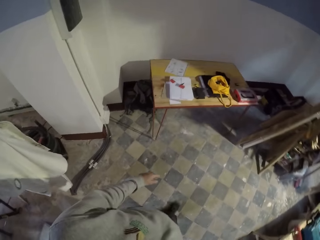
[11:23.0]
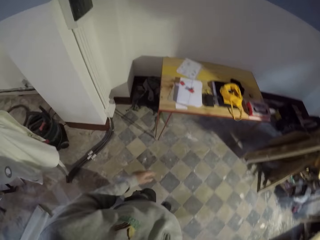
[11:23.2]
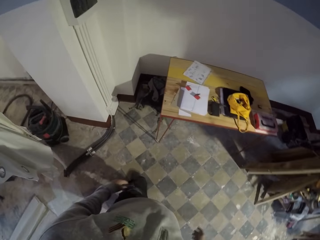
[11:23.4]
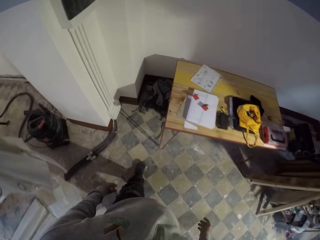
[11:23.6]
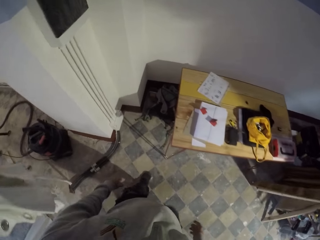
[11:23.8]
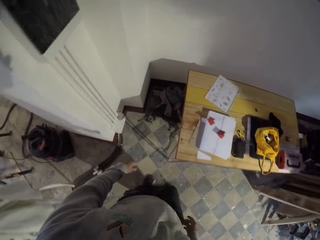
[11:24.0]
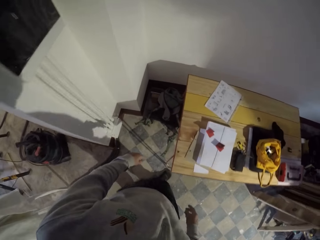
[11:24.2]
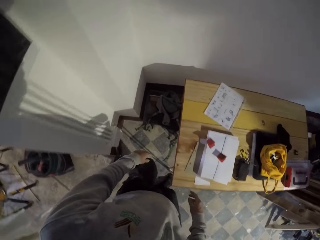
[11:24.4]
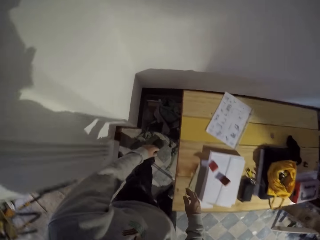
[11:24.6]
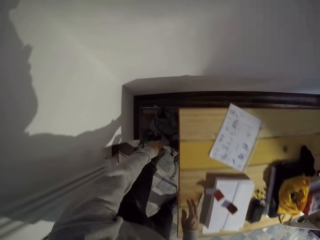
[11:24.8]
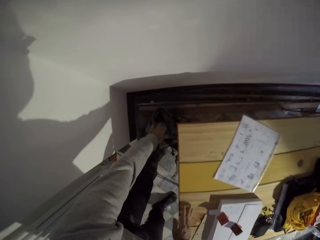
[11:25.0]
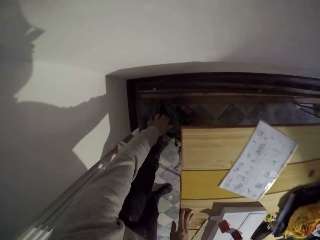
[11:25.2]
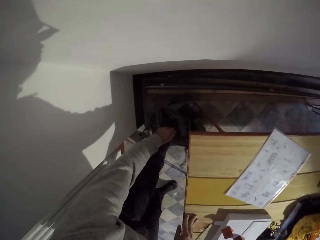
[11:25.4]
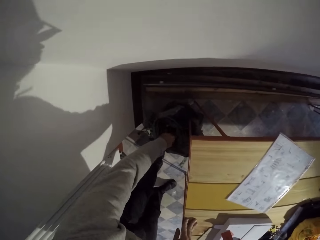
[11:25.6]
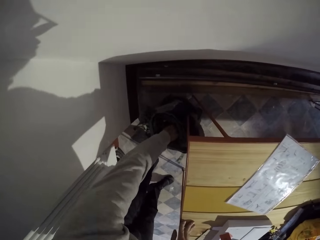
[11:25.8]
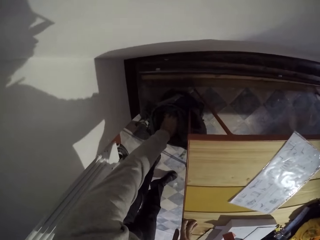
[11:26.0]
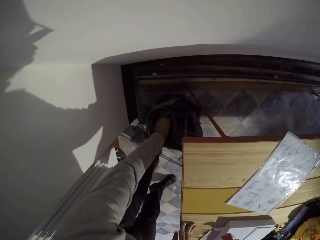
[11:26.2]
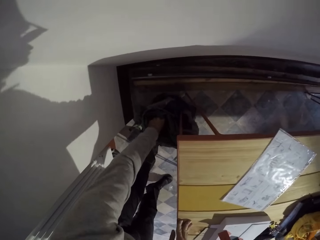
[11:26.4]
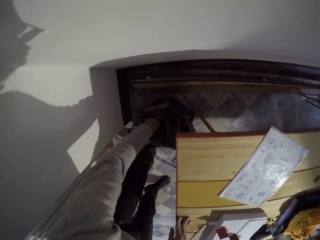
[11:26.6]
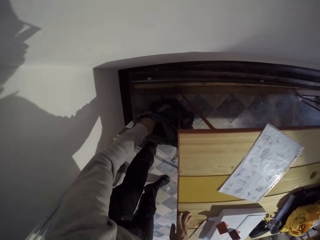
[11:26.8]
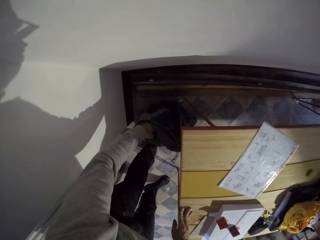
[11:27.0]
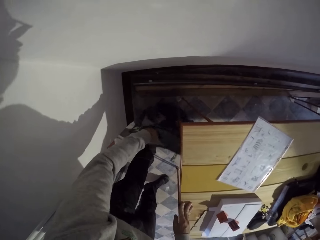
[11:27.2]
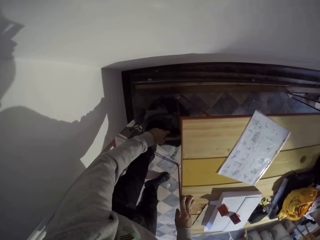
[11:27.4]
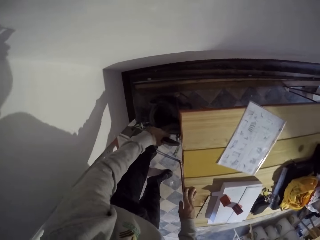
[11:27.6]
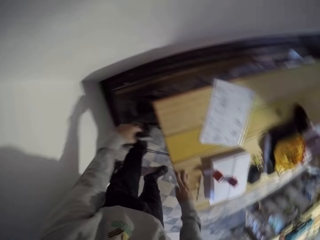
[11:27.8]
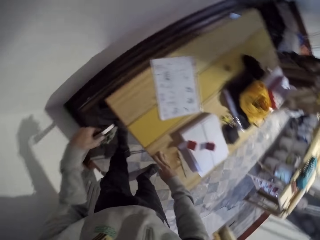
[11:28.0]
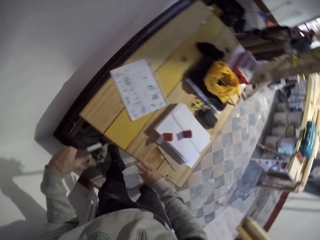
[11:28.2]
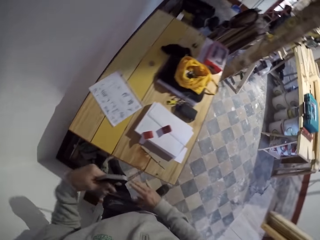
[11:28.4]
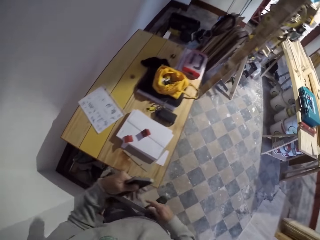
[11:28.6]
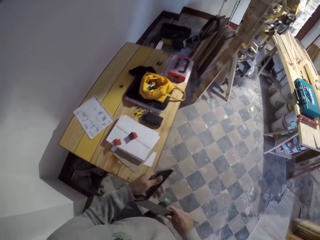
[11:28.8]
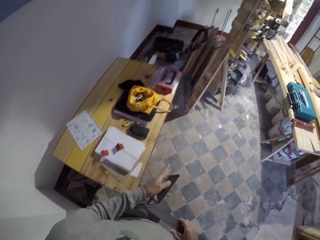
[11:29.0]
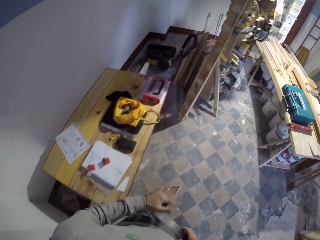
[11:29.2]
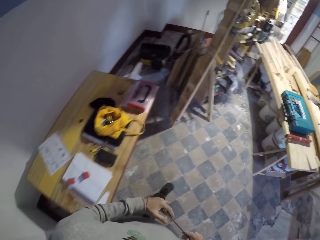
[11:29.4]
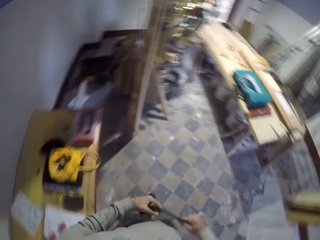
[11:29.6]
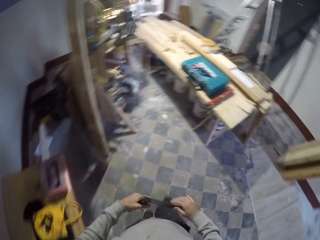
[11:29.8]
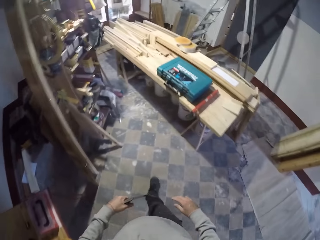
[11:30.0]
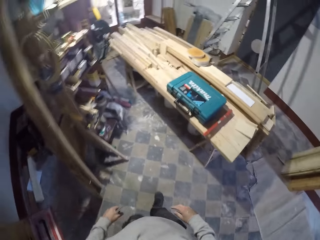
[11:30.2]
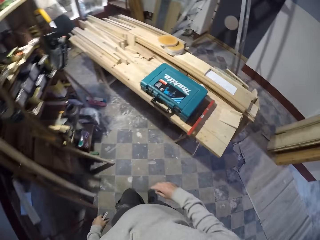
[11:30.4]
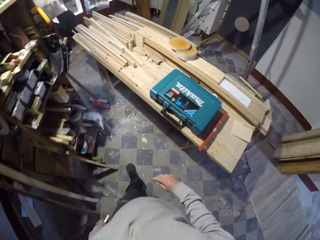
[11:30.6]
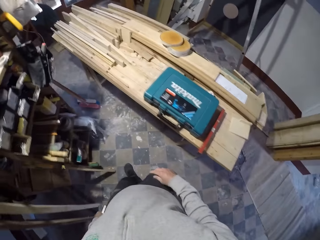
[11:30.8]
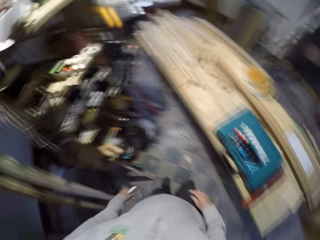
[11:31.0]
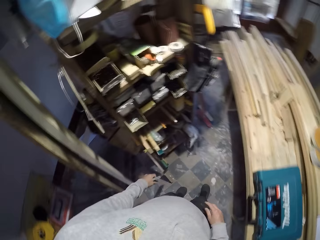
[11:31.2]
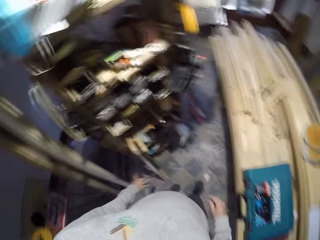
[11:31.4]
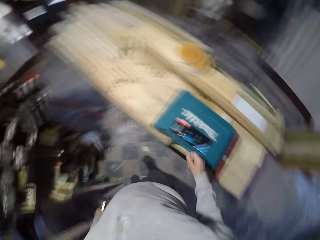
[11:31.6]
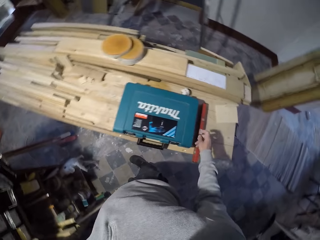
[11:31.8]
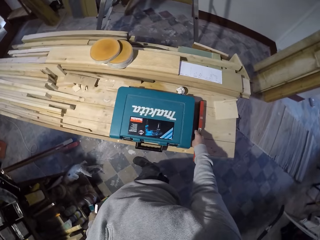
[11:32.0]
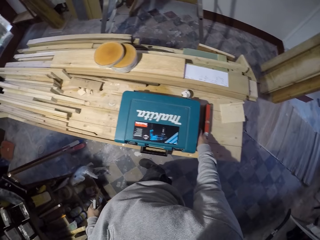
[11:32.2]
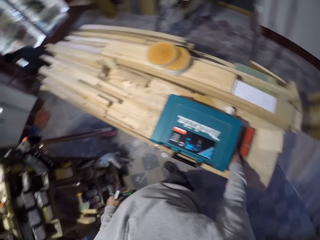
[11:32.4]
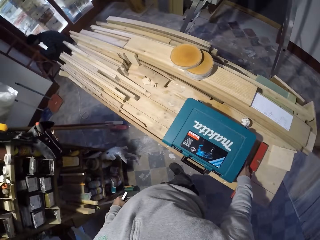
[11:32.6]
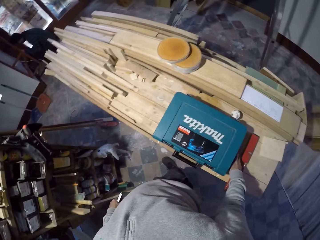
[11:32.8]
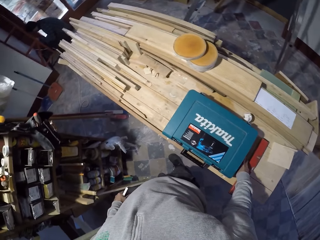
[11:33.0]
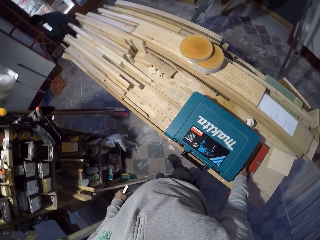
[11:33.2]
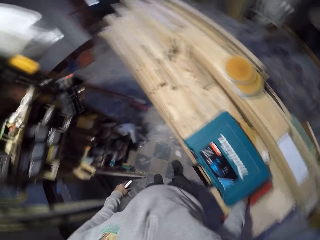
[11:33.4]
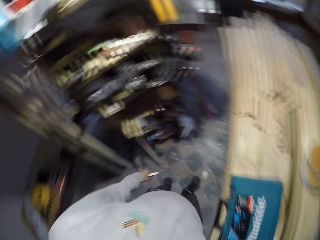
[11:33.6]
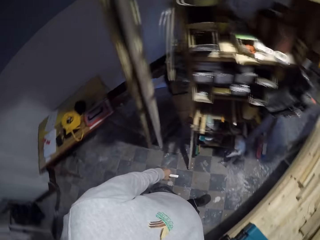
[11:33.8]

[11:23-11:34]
The camera wearer picks up the metal. They put a hand inside the bag. They pick something from the bag. They move around the workshop. They walk towards the table. They pick up the pen.

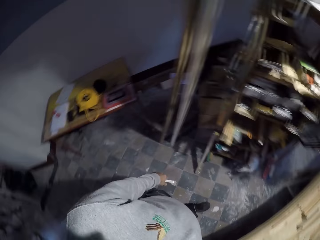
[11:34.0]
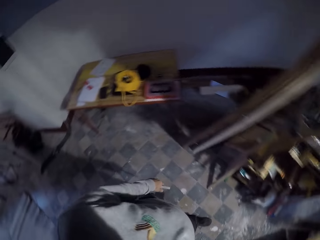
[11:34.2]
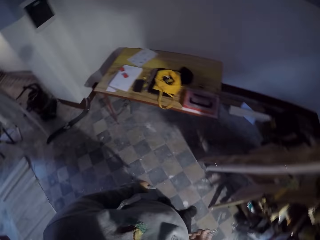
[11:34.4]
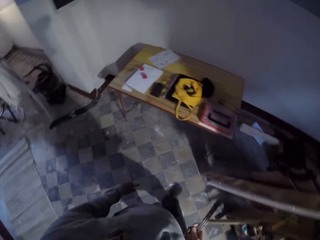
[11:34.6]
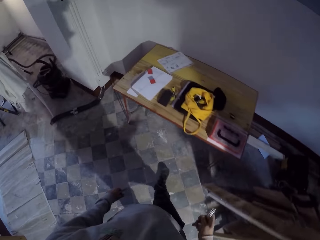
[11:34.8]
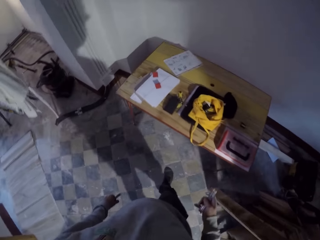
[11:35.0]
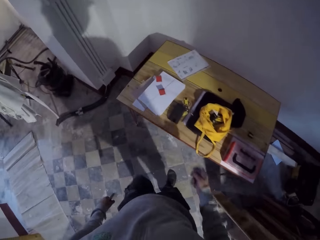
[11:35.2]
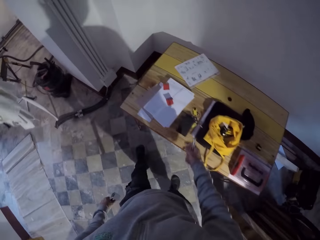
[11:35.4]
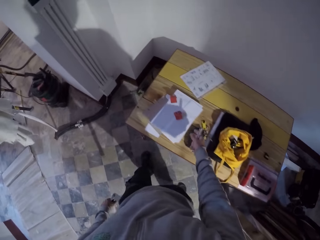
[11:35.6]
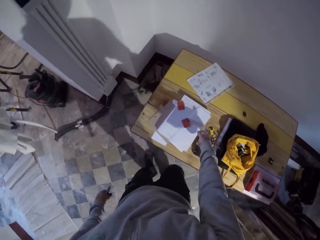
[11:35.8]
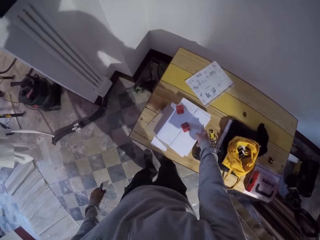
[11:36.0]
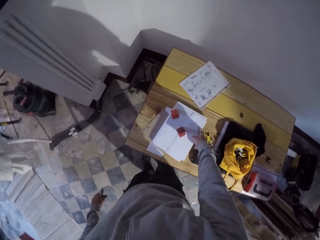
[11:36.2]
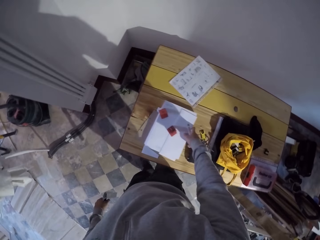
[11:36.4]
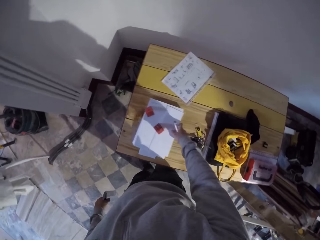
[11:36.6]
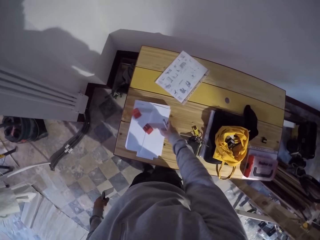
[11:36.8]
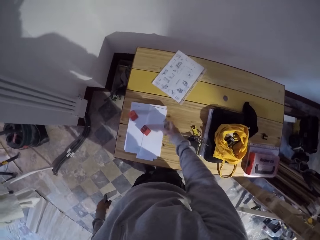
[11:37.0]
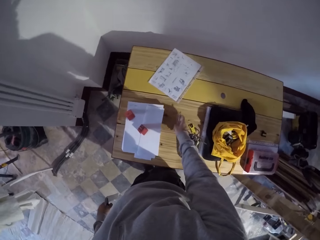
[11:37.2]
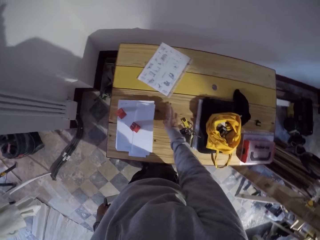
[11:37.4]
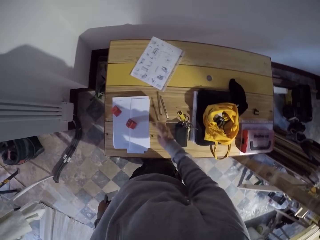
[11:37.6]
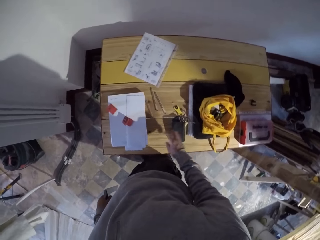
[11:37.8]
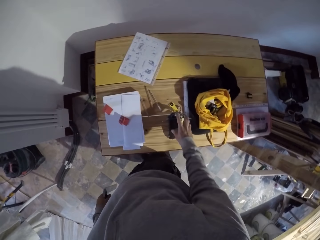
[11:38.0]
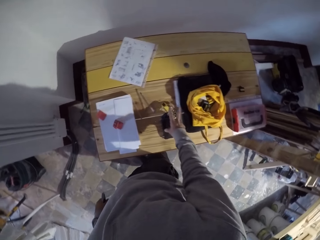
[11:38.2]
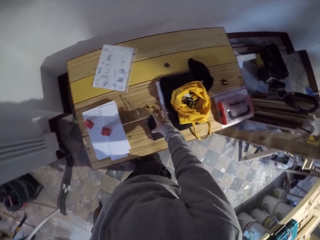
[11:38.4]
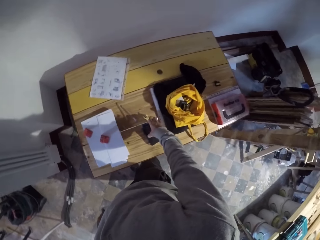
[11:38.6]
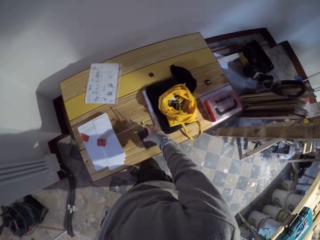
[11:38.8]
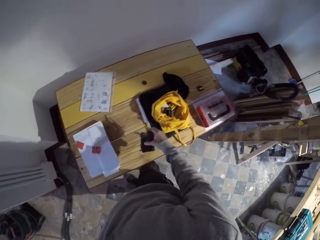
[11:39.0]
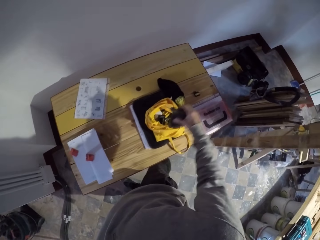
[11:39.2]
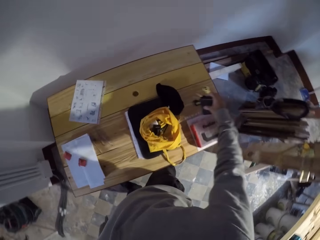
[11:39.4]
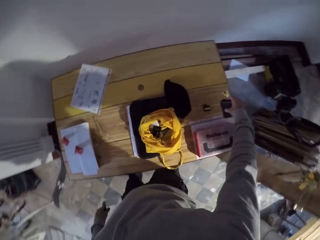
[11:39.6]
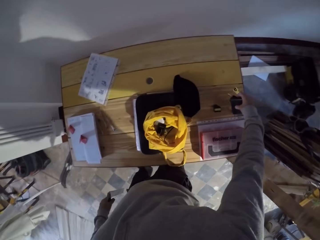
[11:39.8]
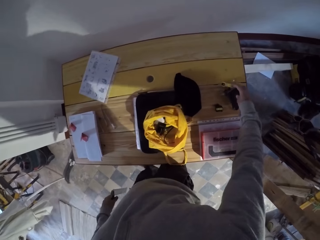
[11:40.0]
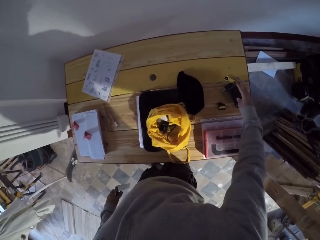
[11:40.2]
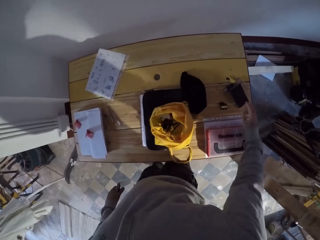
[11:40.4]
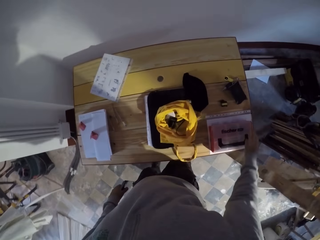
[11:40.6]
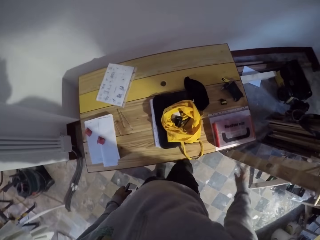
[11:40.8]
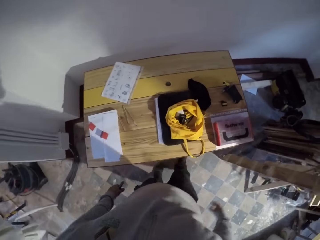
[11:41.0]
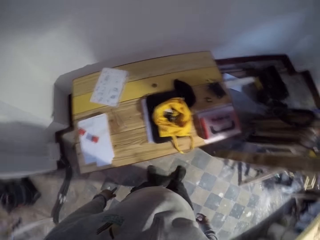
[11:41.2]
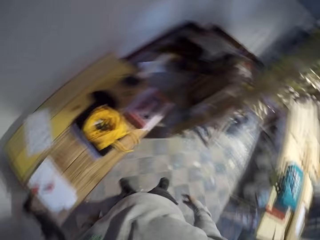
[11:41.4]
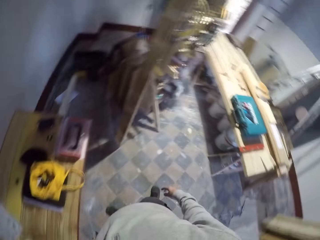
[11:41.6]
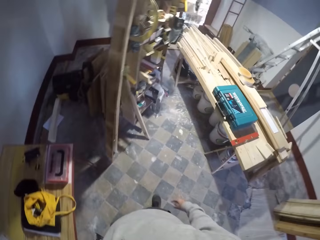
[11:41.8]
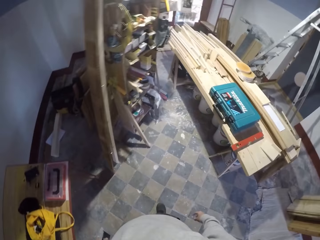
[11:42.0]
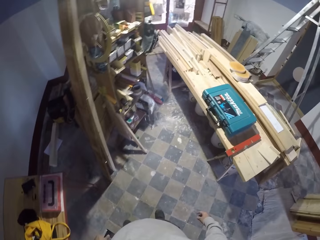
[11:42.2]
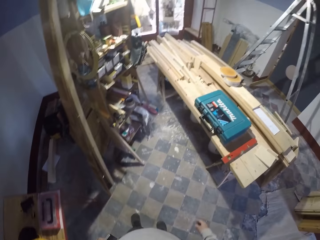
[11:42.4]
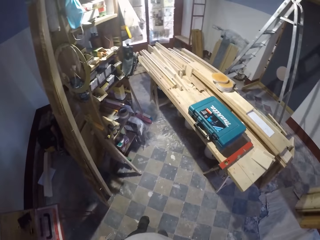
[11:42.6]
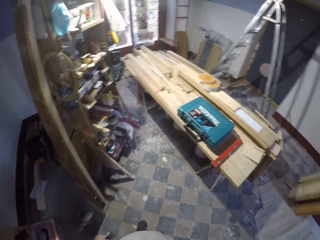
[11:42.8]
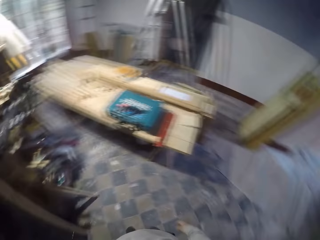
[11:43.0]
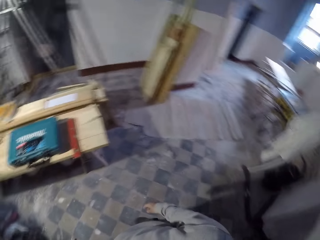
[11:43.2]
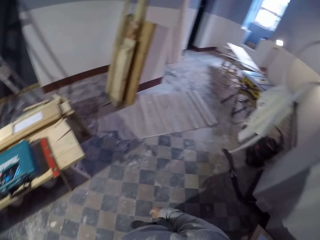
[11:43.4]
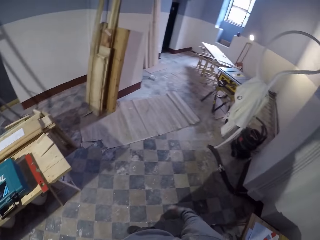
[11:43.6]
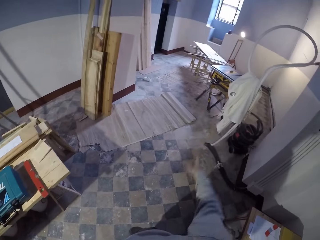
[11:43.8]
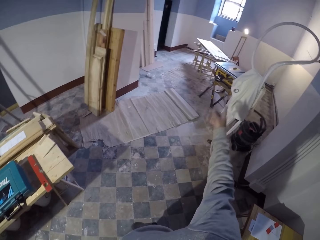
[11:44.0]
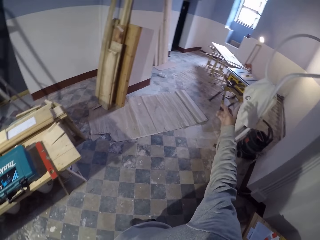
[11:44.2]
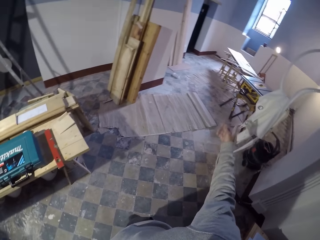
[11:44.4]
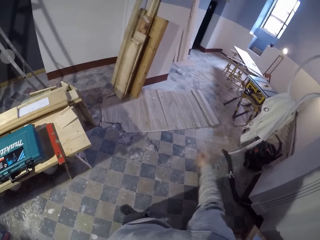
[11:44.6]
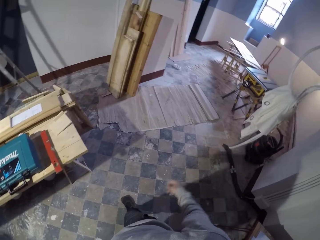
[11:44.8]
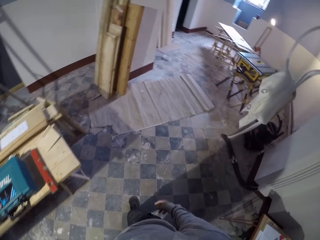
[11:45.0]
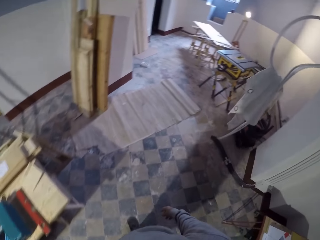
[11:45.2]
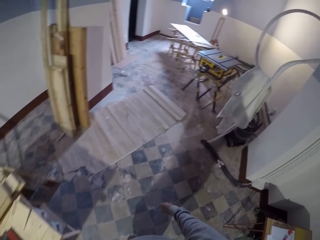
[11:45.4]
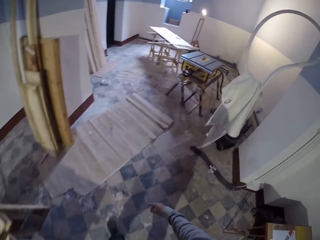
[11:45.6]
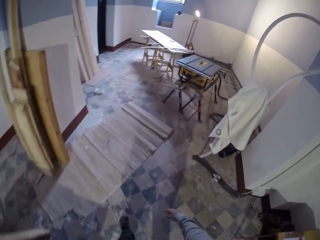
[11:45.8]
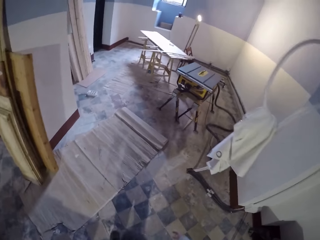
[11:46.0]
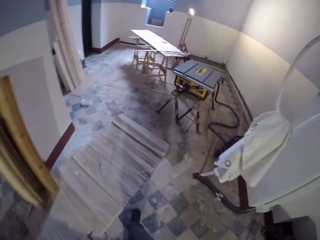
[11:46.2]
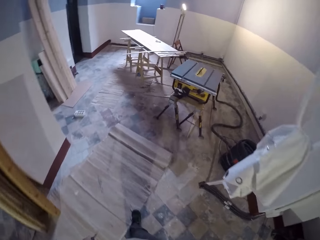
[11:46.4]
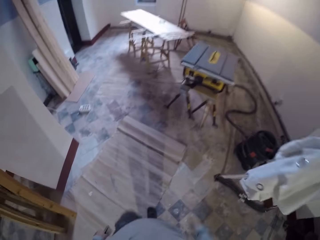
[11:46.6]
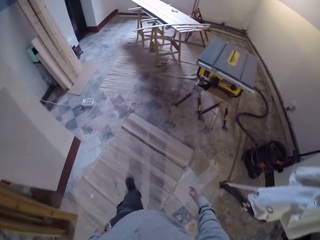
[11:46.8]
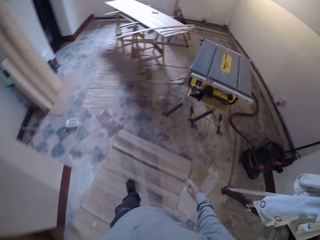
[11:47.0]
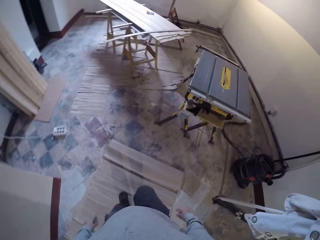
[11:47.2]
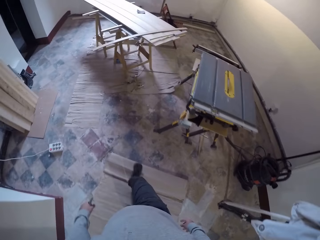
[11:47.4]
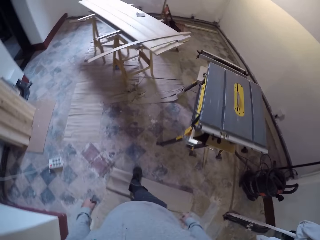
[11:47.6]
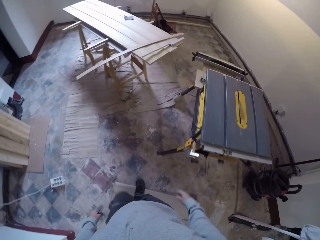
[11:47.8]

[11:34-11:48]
The camera wearer holds something with the right hand. They walk away from the table. They look around. They move the book or papers with the right hand on the table. They drop the pens on the table. They pick up the battery from the table with the right hand. They put down the battery. They move something on the table. They move a bit. They do something. They look around the workshop. They point to the other side. They drop a hand. They walk around the workshop.
